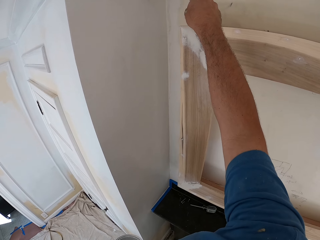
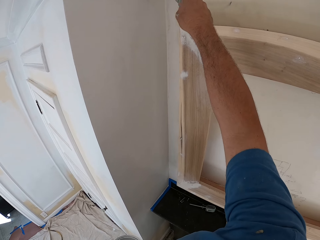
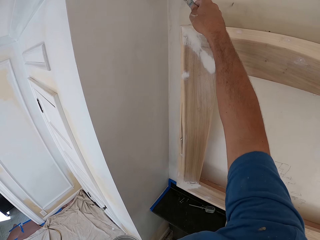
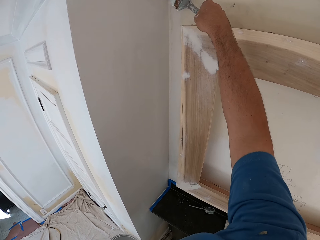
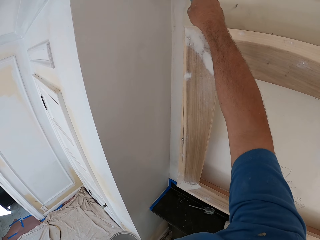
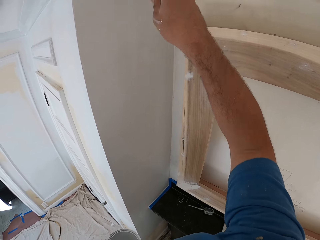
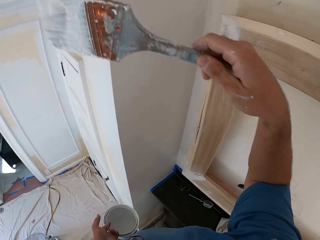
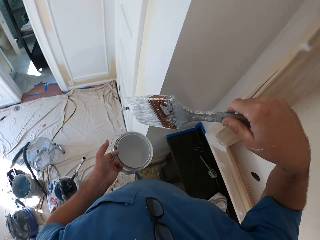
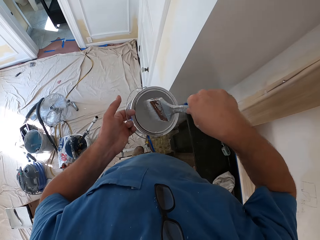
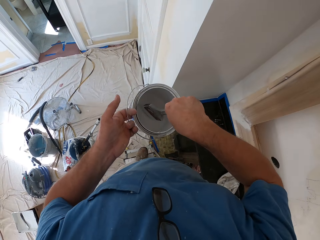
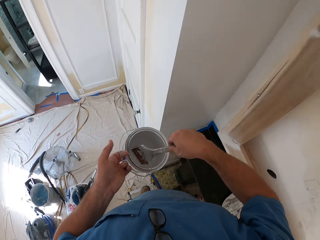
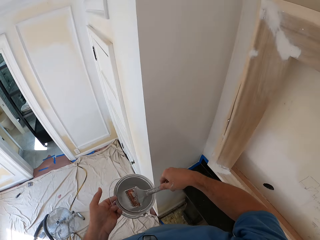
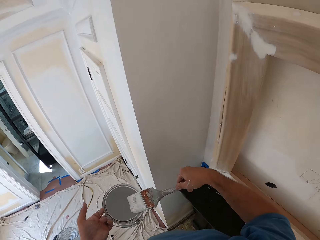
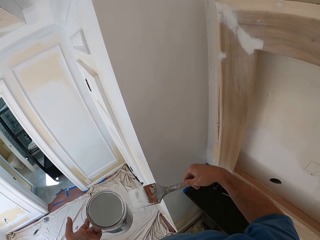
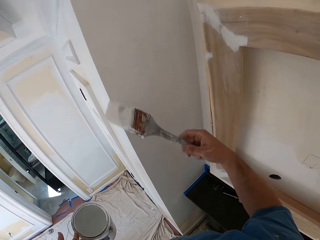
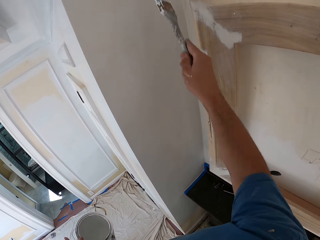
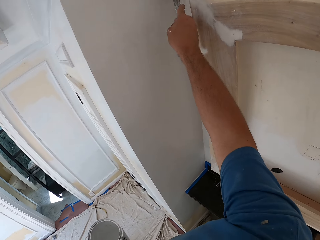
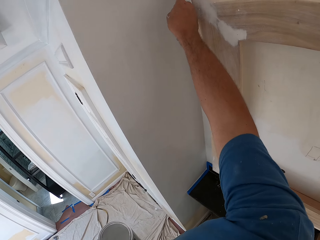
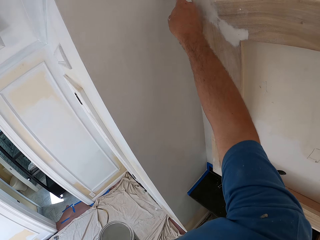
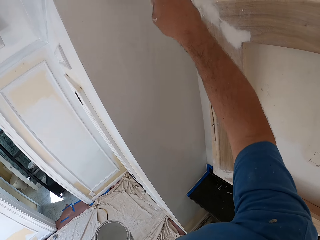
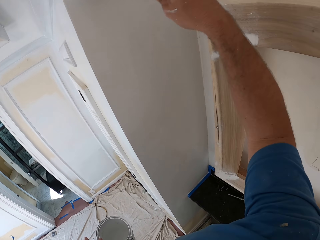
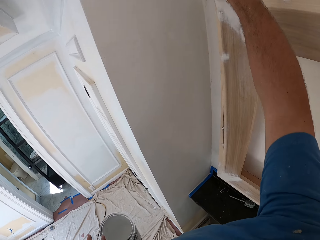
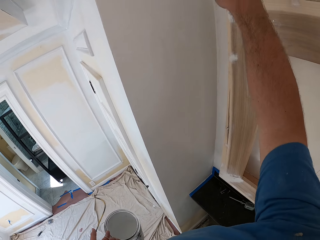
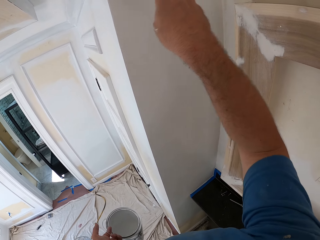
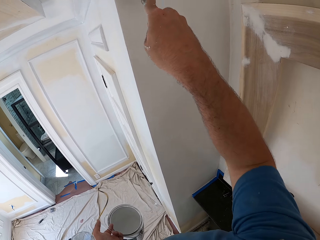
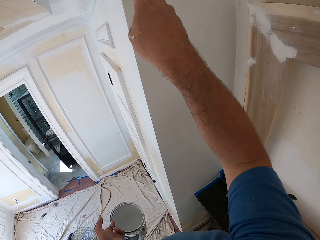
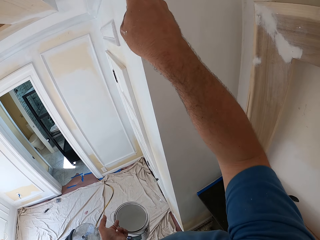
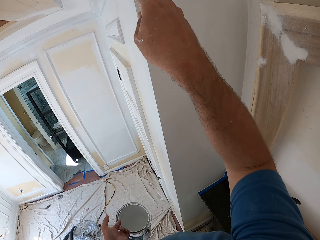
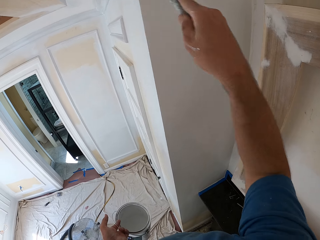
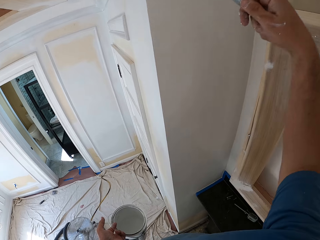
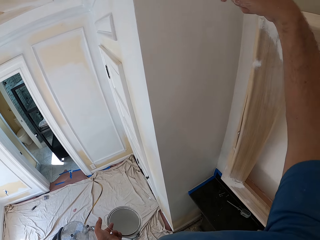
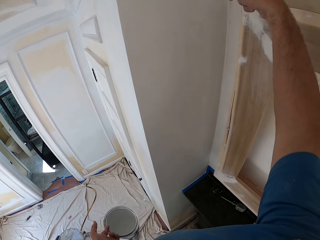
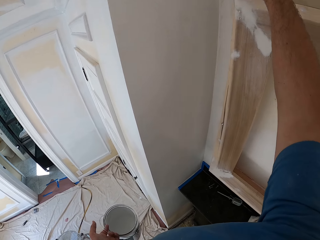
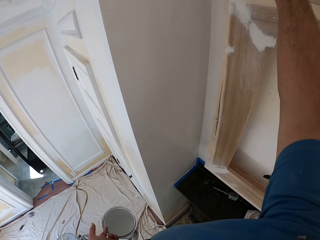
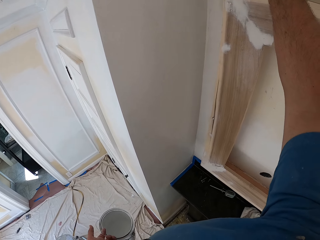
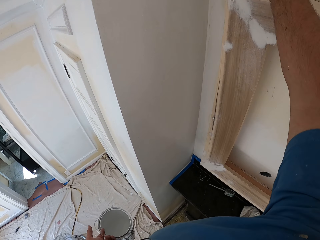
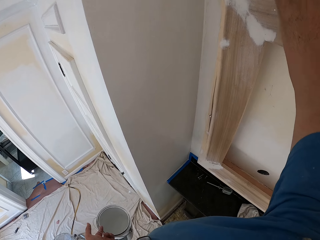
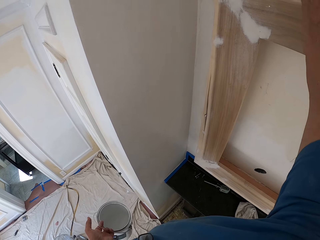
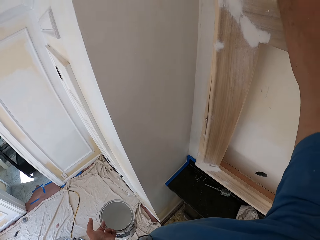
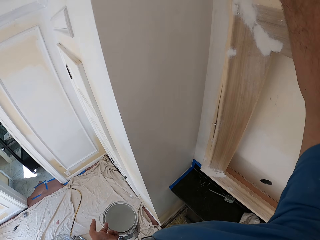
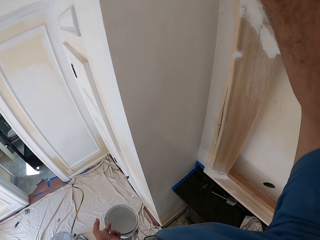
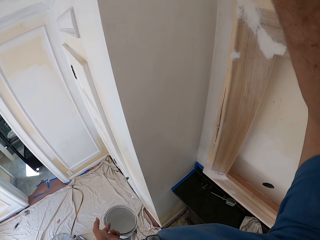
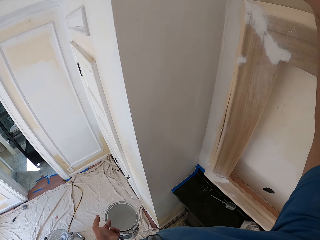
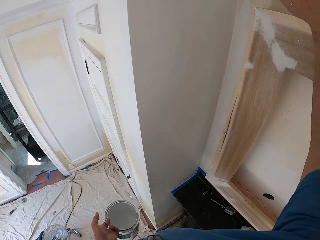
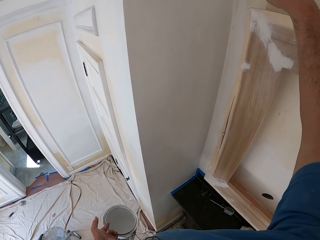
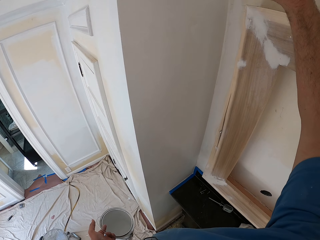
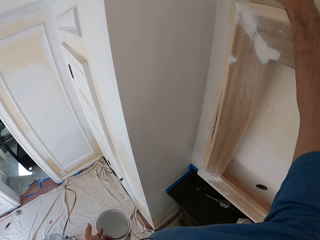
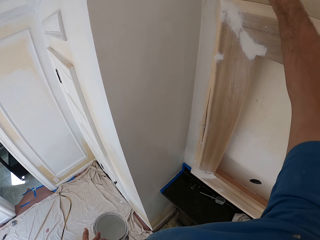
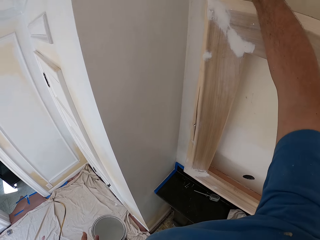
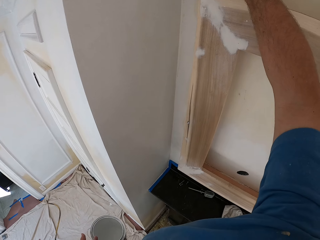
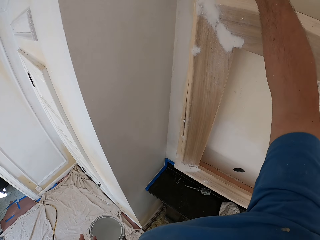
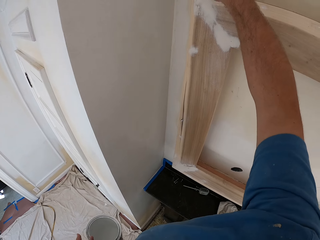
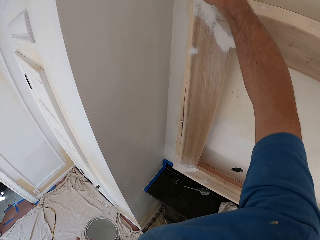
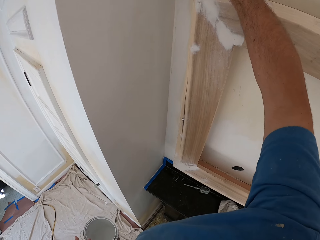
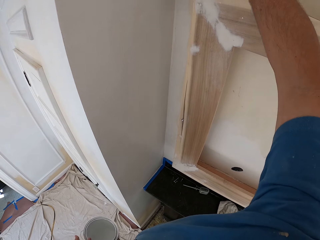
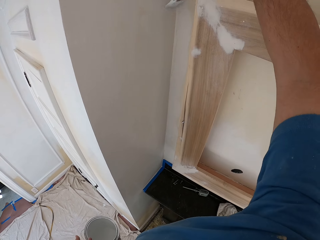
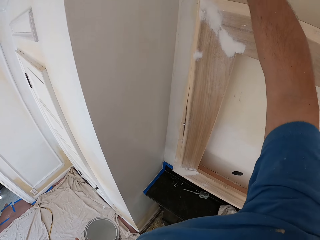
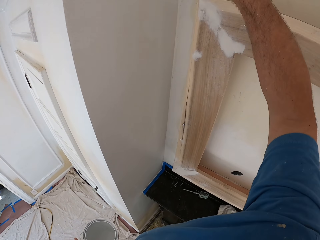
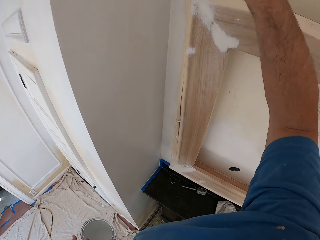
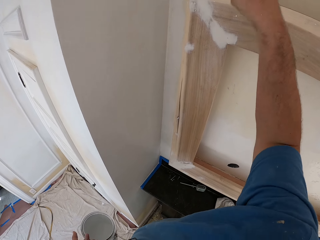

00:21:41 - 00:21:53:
The camera wearer dips the paint brush into the paint can. He paints the room wall with the paint brush in his right hand.

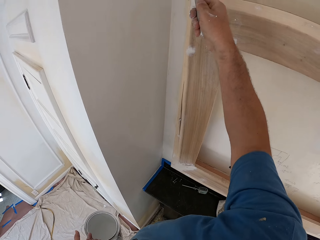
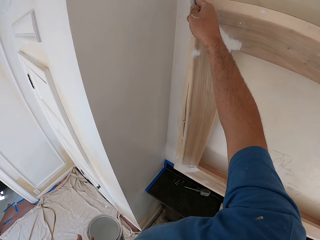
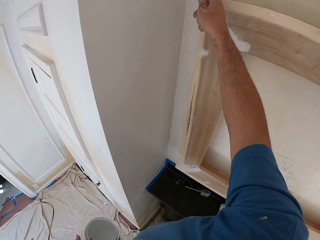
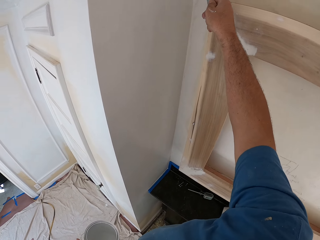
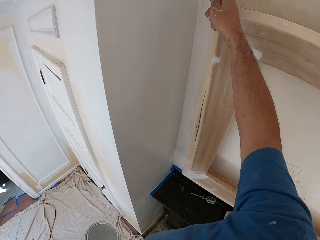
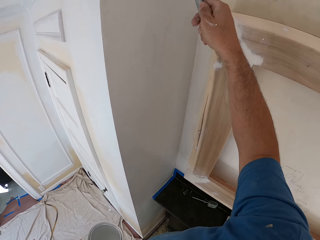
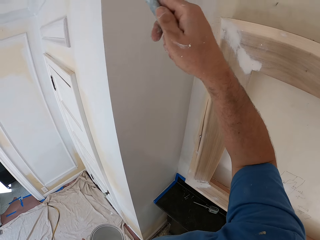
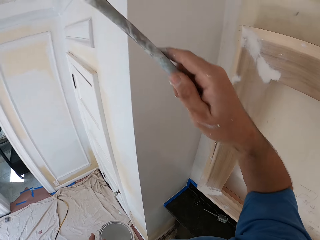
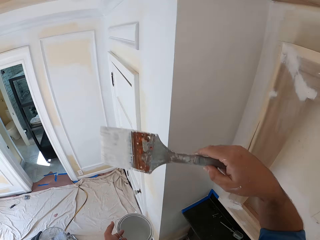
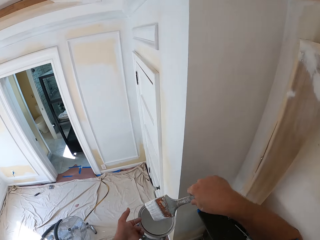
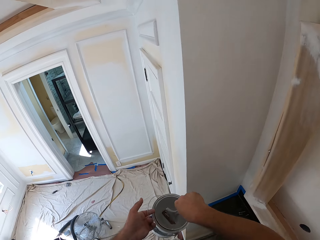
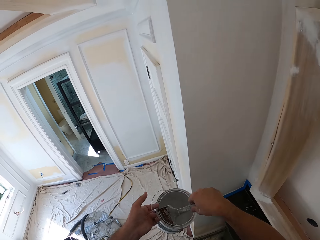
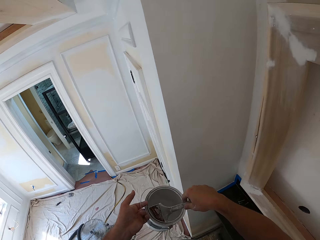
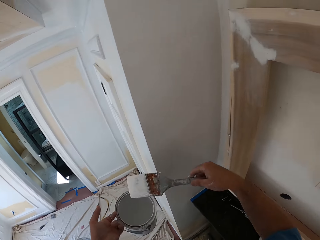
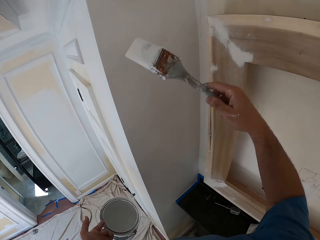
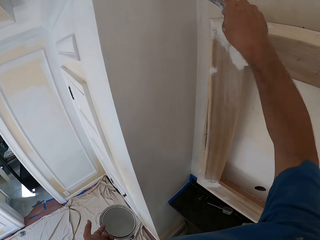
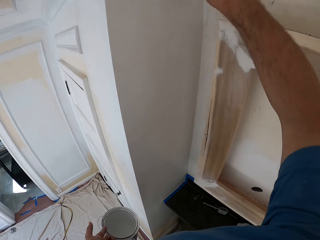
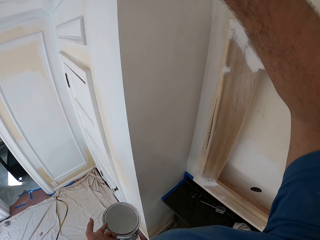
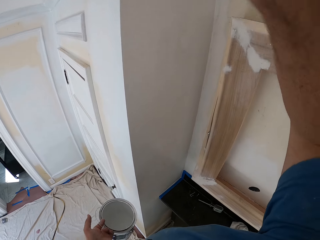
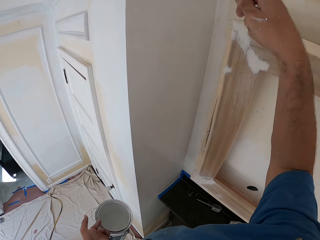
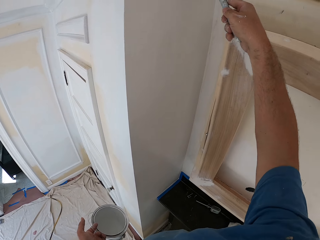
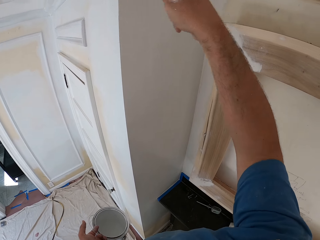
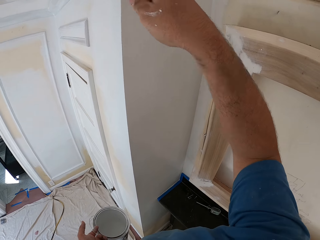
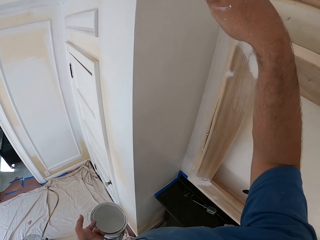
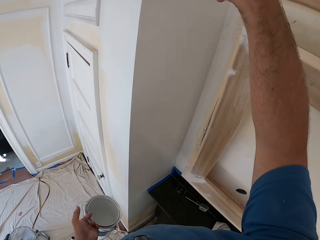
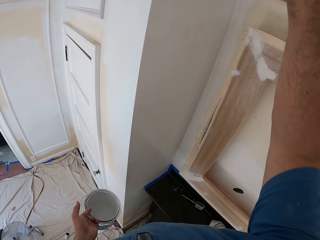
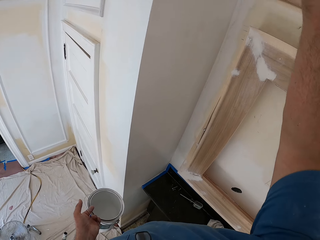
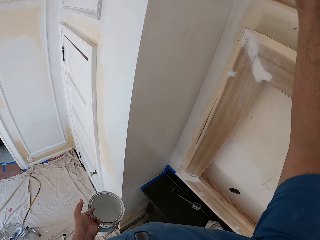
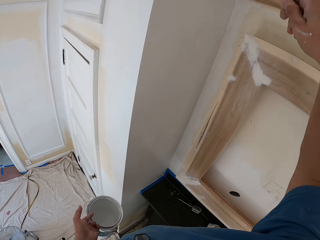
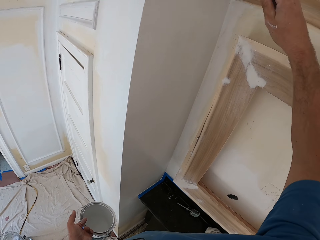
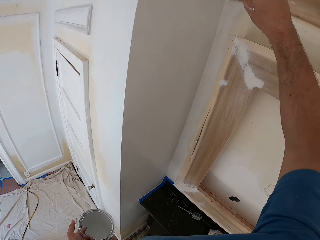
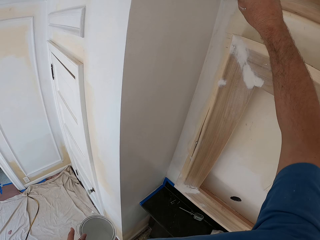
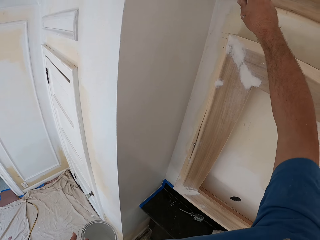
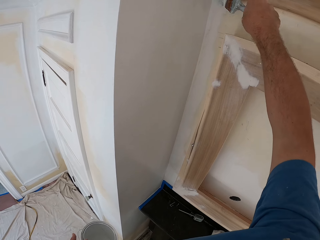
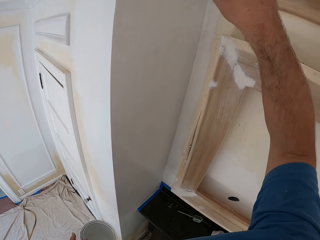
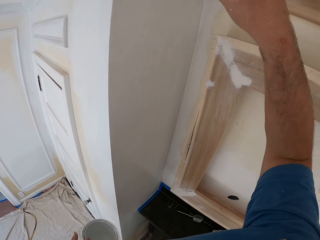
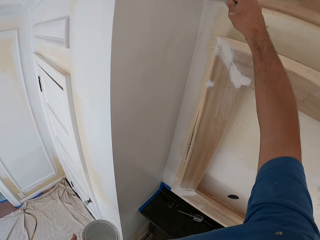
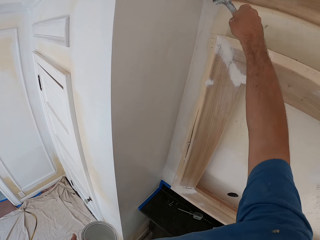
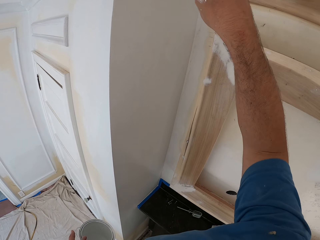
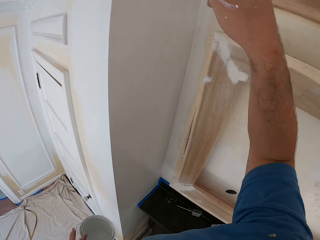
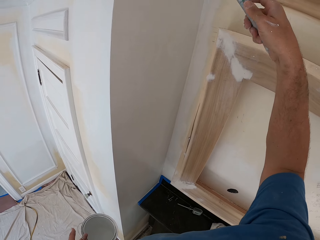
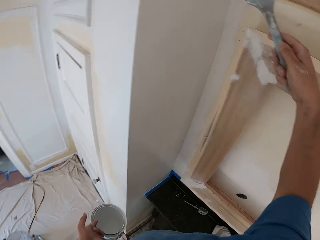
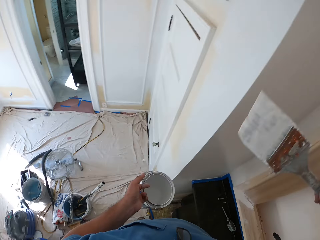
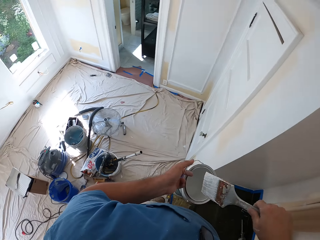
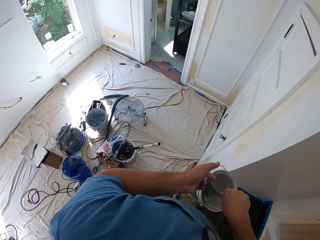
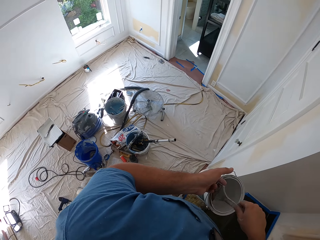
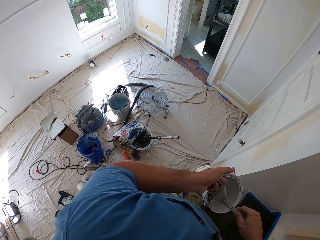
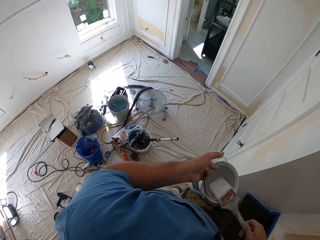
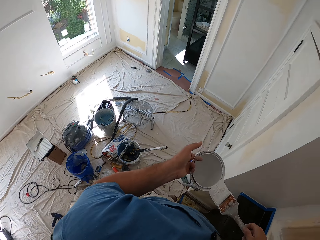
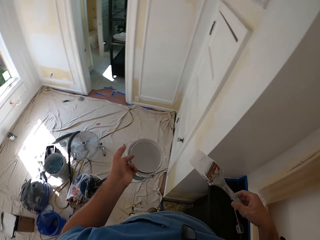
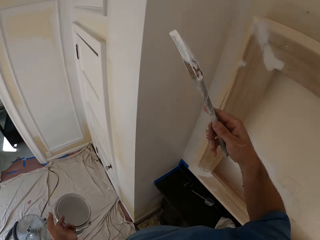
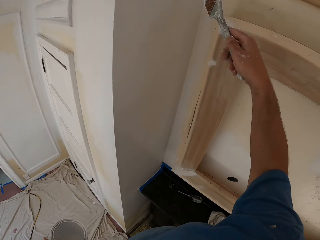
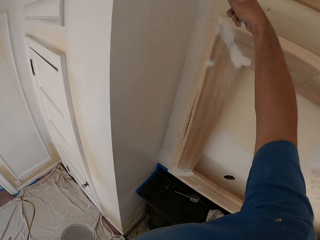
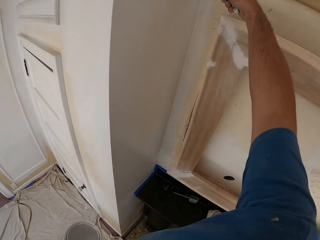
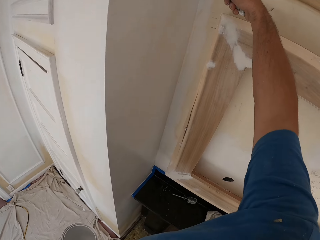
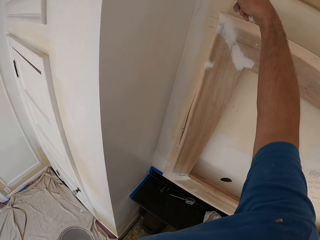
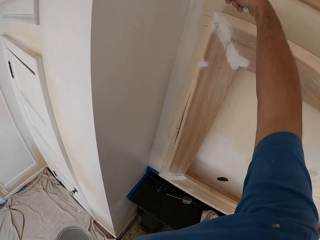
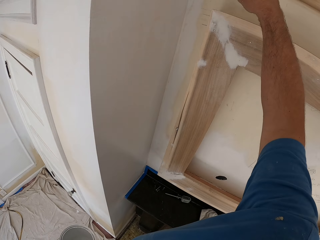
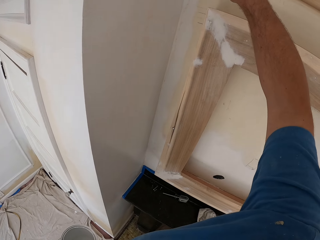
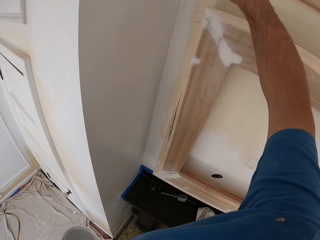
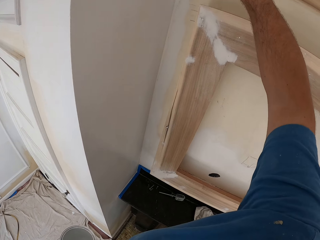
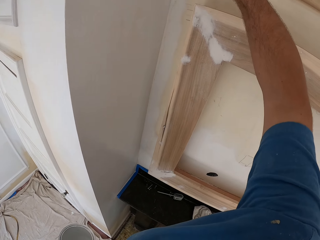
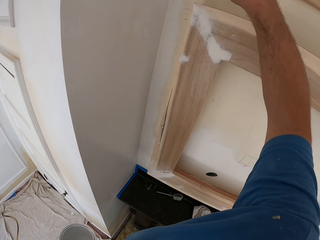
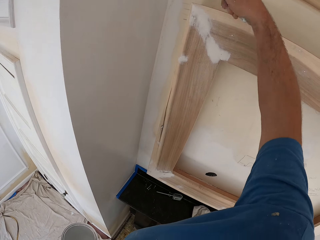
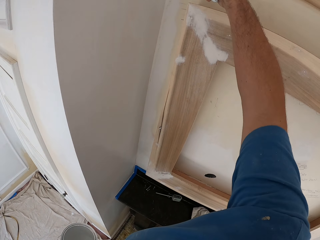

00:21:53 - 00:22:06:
The camera wearer dips the paint brush into the paint can. He paints the room wall with the paint brush in his right hand. He dips the paint brush into the paint can. He paints the room wall with the paint brush on his right hand.
